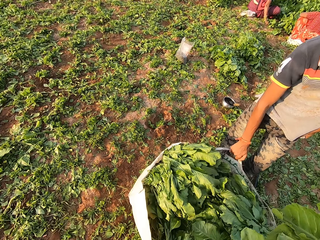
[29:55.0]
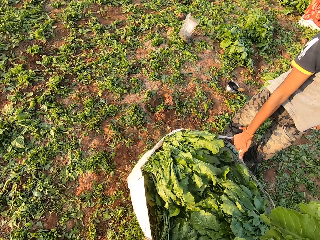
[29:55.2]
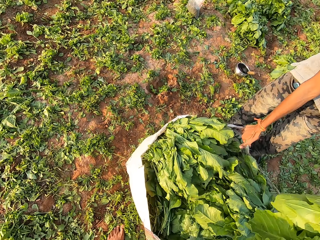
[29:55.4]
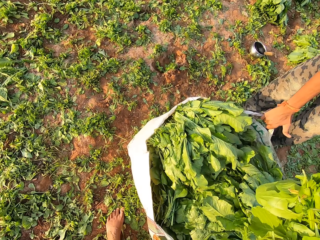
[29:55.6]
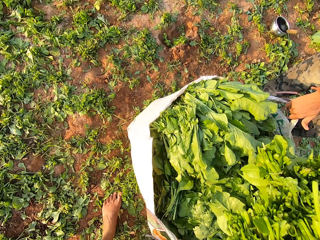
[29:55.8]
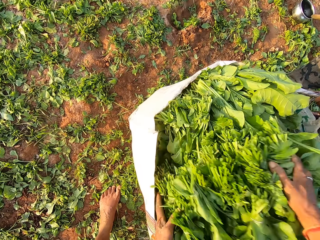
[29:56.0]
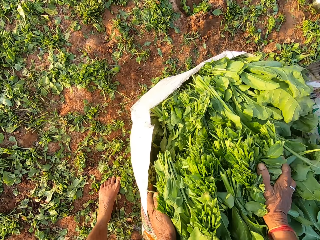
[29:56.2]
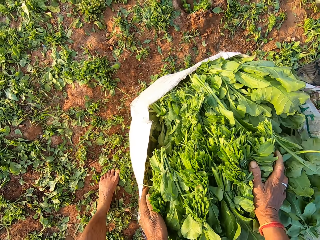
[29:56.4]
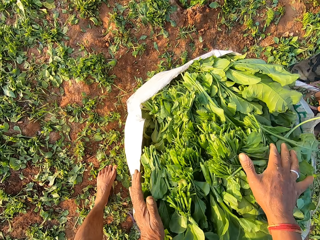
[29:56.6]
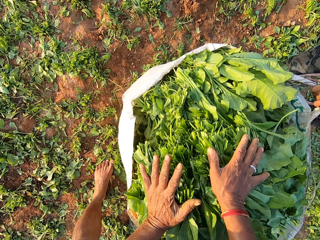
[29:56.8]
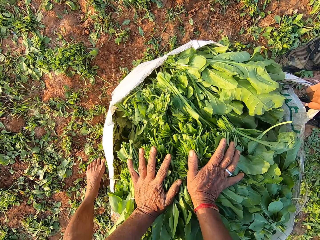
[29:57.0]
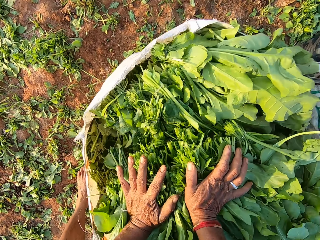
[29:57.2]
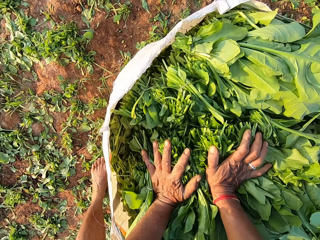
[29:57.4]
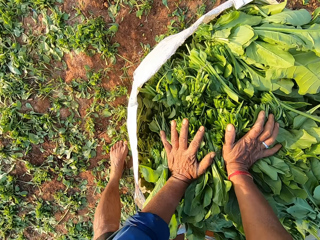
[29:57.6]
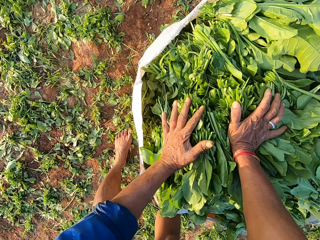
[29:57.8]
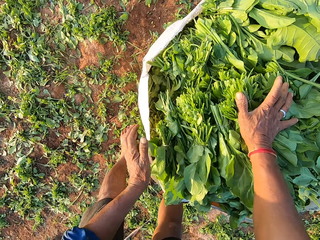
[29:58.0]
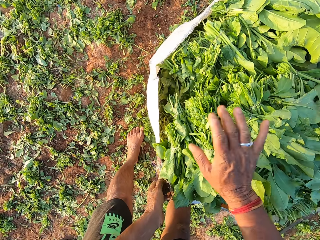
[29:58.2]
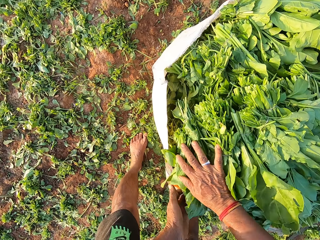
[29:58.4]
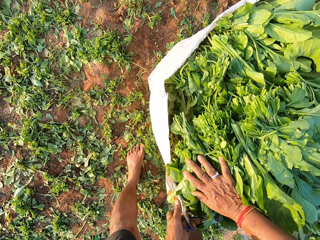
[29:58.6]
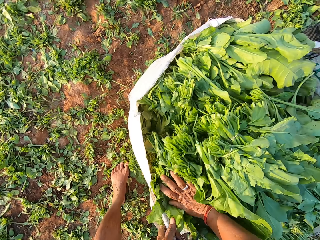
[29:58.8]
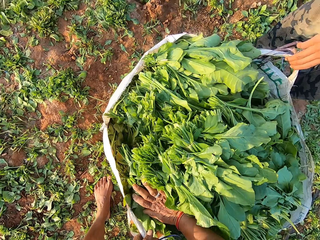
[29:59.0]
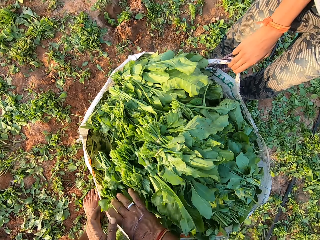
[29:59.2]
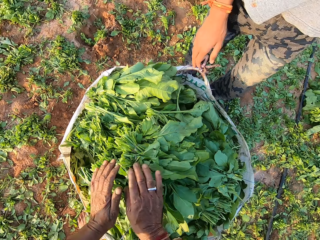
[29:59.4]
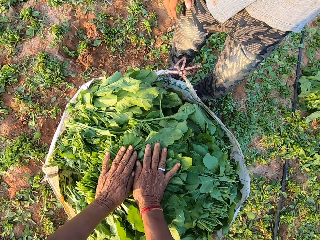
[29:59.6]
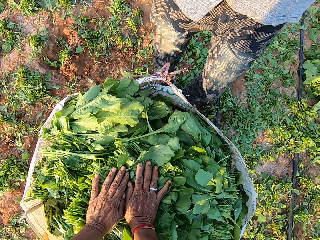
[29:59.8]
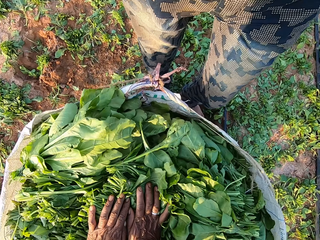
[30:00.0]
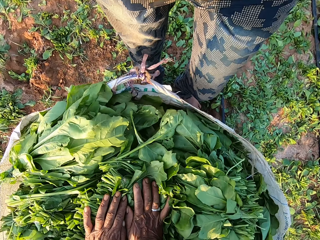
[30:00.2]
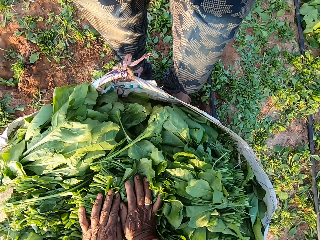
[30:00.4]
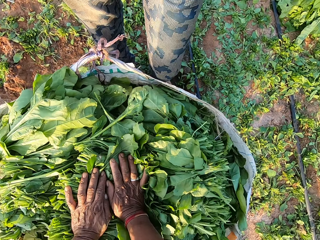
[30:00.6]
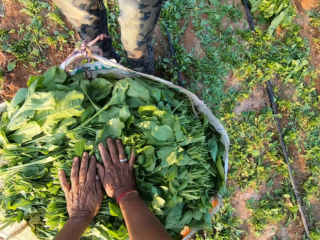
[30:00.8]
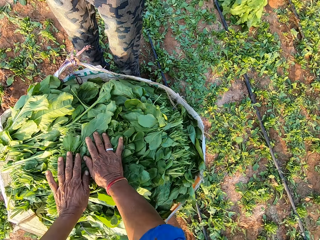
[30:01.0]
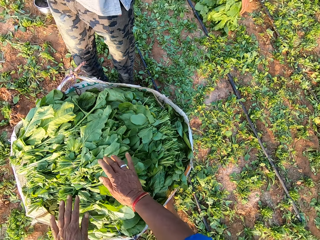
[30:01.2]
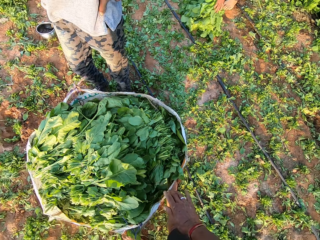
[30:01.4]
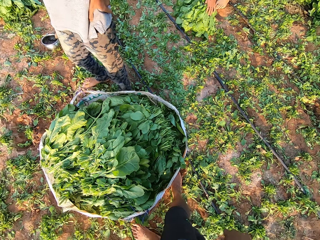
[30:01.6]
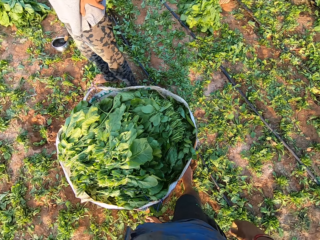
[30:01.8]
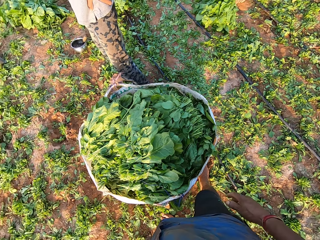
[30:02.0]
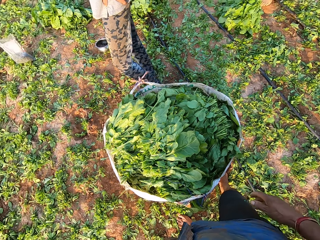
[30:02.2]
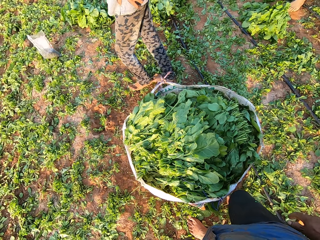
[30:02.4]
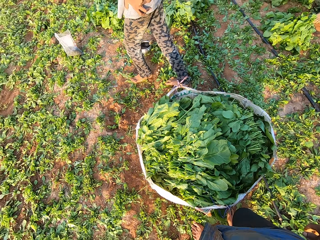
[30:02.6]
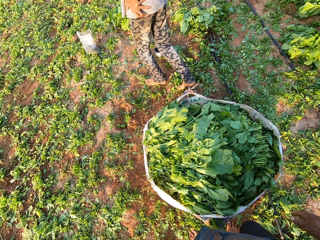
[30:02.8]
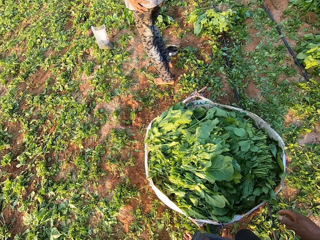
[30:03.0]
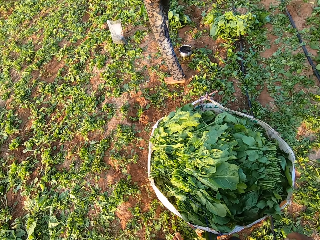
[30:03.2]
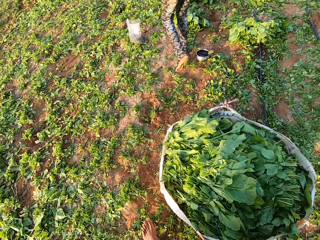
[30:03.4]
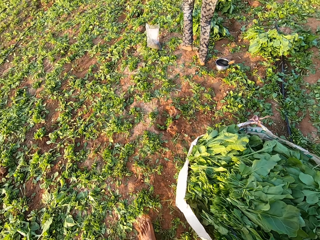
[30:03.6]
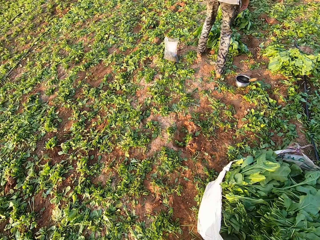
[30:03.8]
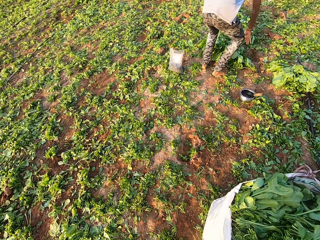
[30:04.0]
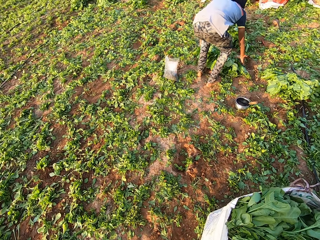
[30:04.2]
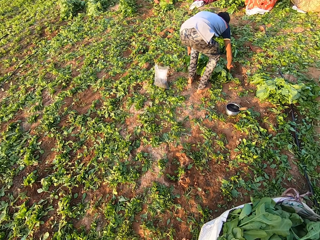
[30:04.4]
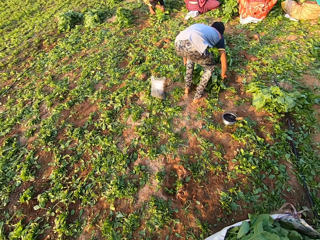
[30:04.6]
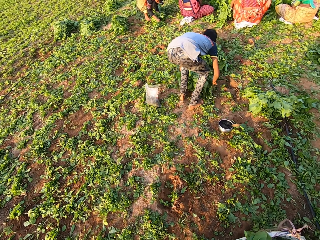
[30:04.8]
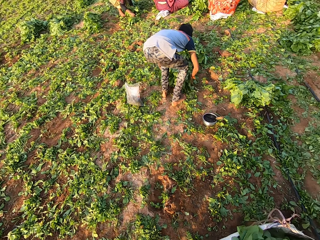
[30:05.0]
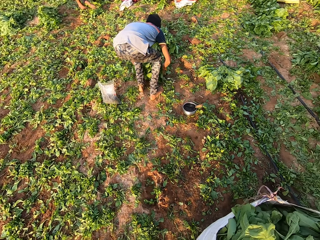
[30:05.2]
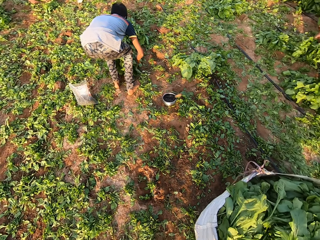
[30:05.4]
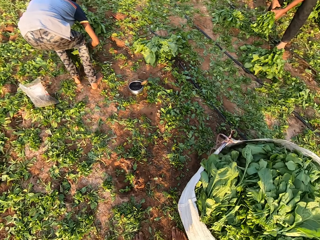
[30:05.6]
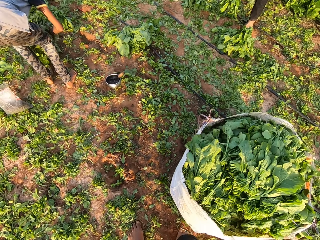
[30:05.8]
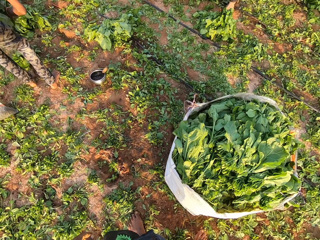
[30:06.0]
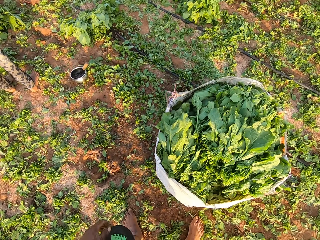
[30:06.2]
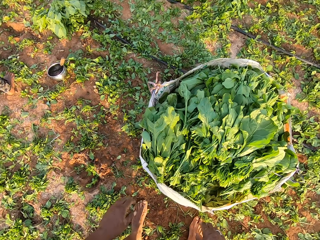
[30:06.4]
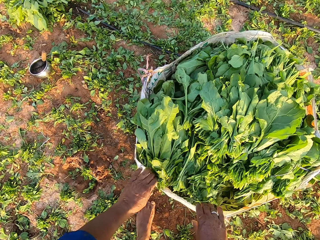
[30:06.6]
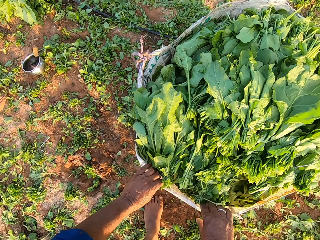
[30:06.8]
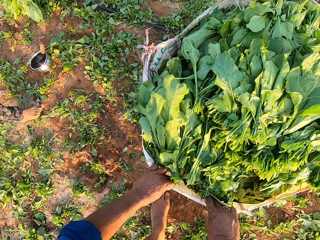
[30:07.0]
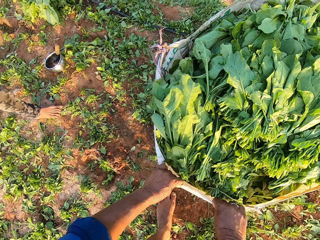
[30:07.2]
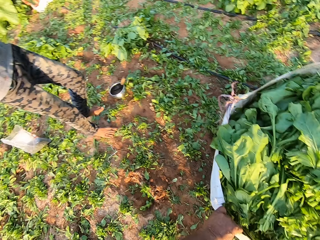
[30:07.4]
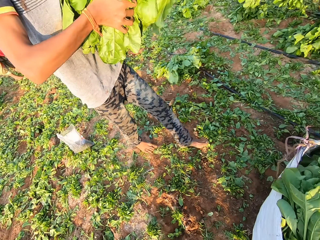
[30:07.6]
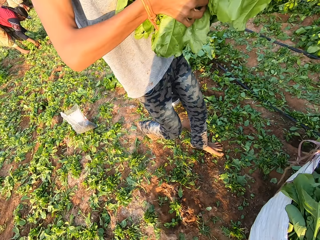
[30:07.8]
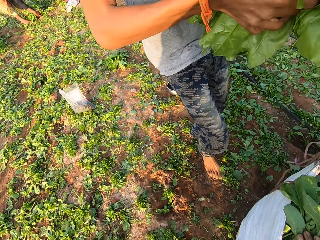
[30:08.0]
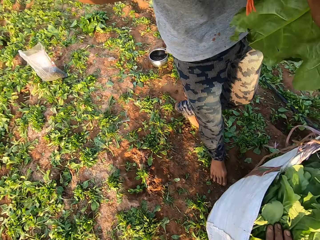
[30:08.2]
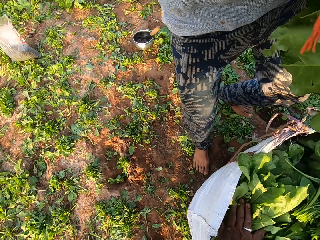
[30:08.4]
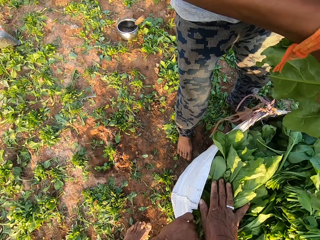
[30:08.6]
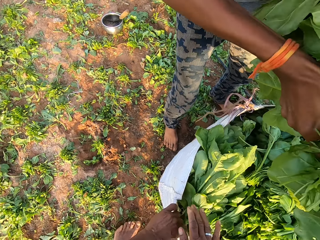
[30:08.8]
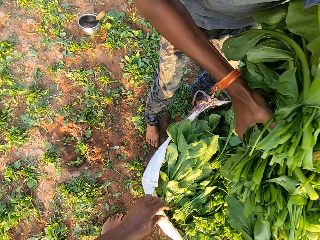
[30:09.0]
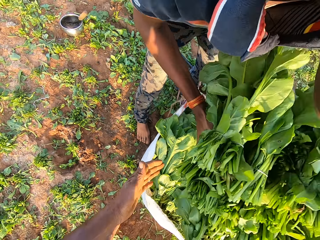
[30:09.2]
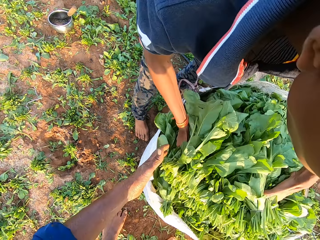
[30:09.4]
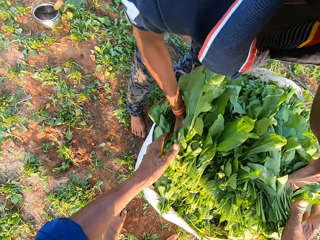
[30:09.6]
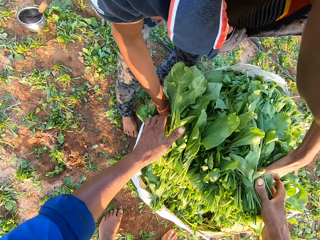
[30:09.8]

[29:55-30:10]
The camera wearer puts the leaves in the sack with both hands. The man picks some leaves from the ground with both hands. The camera wearer looks around the farm. They open the sack with both hands. They hold the sack. Another man puts the leaves in the sack with both hands.

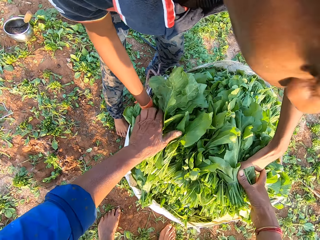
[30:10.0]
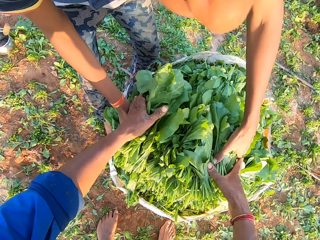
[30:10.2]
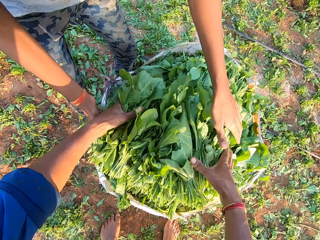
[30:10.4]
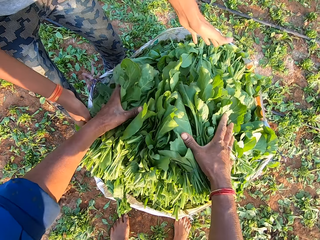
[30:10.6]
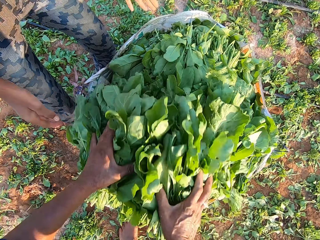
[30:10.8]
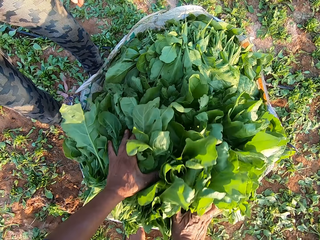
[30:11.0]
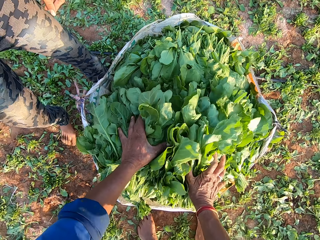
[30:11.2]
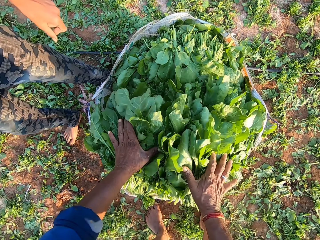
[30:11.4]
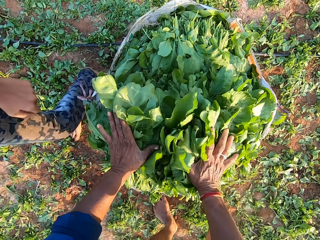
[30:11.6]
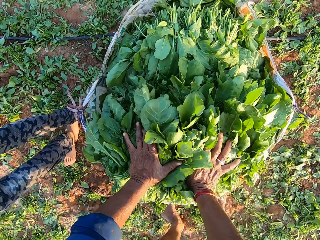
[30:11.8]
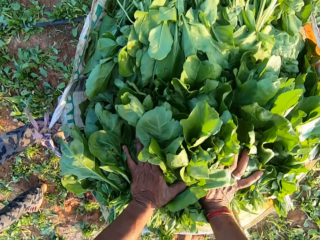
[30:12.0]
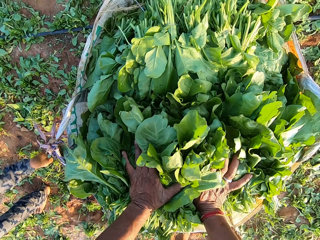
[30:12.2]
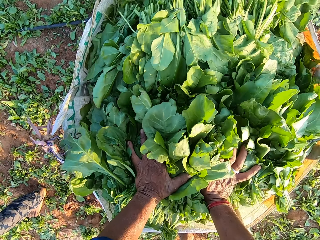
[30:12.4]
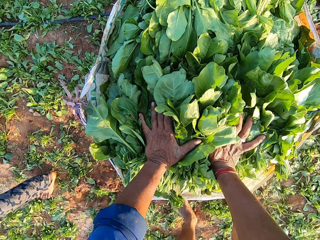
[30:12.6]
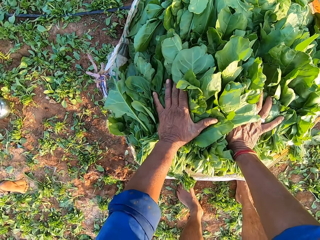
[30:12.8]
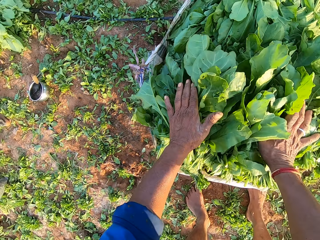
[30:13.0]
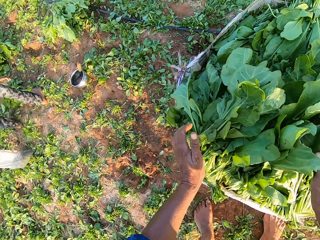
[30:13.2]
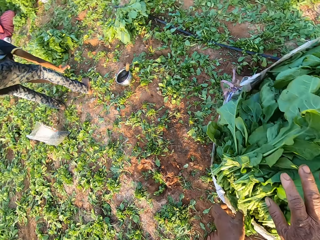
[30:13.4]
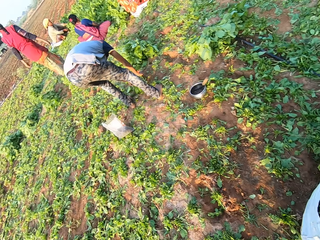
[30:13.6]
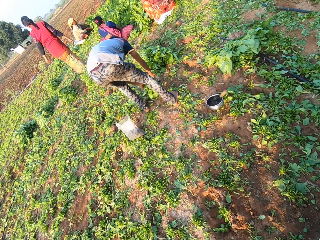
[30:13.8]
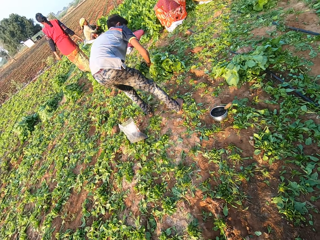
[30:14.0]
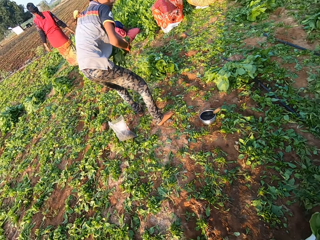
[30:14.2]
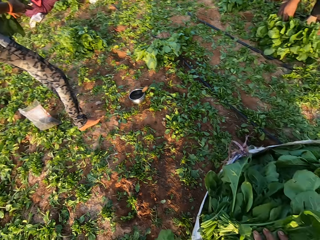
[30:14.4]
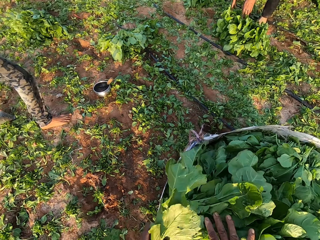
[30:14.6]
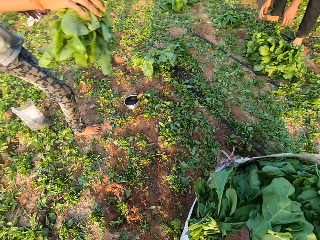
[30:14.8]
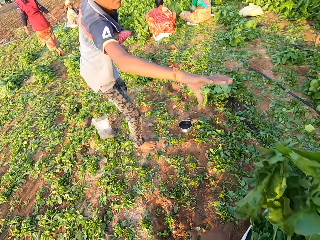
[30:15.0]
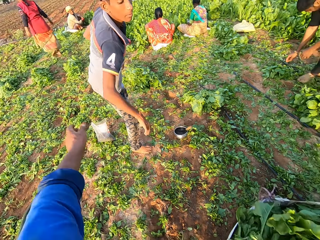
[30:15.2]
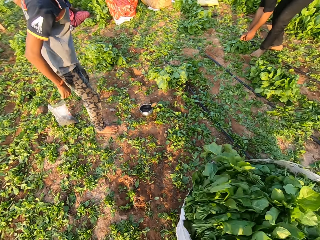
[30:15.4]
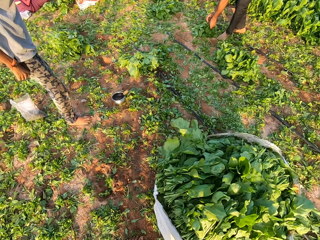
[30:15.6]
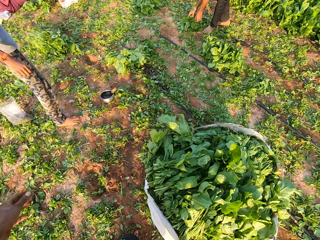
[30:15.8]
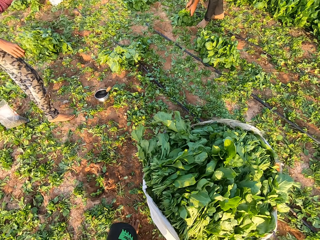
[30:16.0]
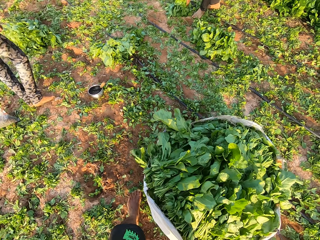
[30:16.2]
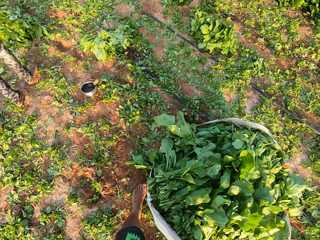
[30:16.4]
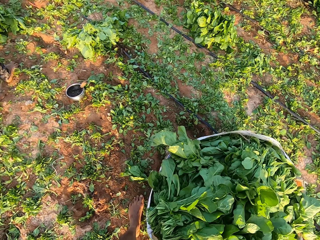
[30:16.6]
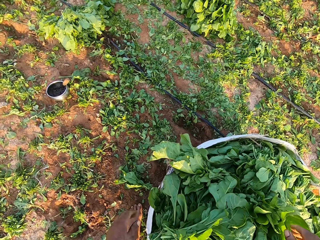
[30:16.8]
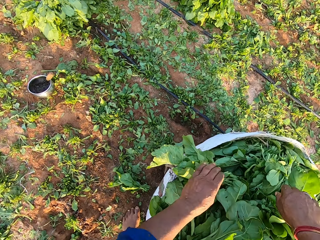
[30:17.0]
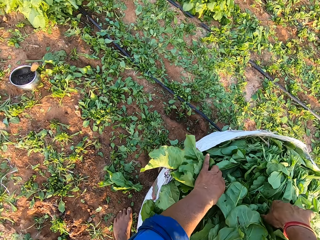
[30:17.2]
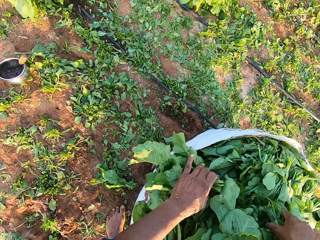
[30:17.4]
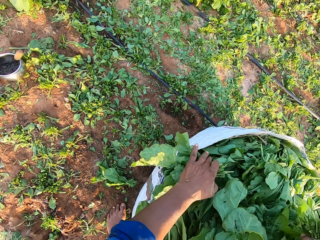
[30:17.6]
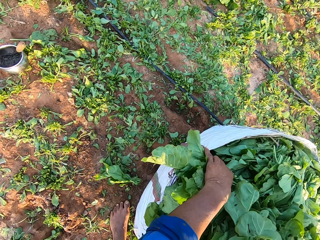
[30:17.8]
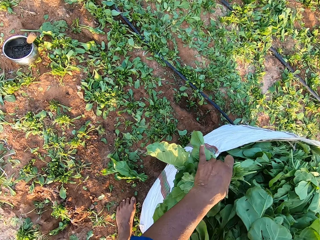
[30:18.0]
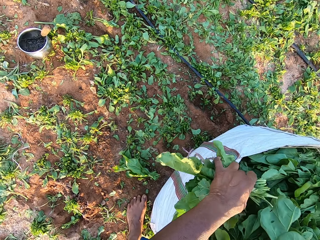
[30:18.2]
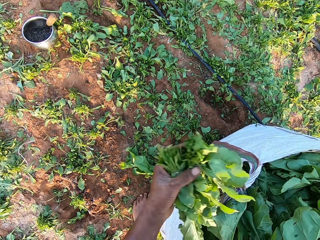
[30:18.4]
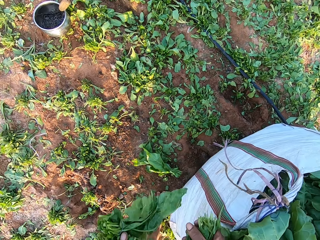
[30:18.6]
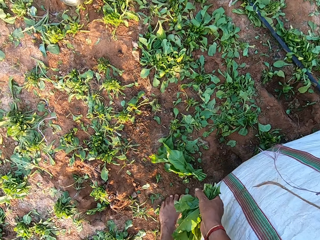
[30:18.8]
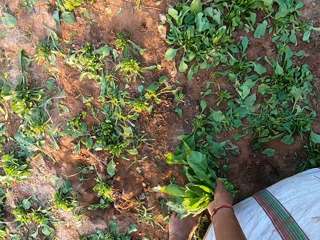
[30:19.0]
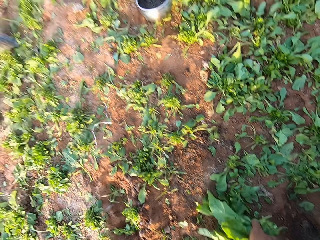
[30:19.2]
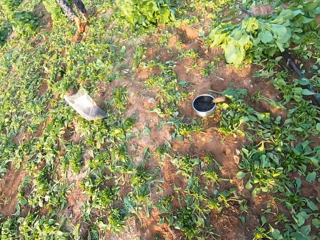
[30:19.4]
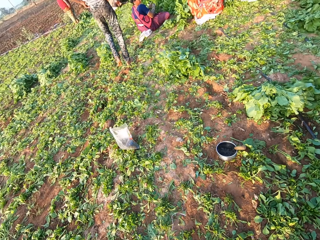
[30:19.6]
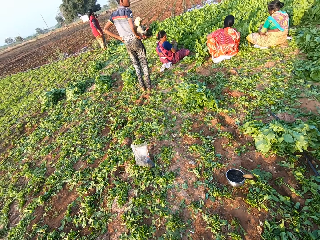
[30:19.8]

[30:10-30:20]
The camera wearer pushes the leaves into the sack with both hands. The man picks some leaves from the ground with both hands. The camera wearer interacts with the man. The man throws the leaves in the sack with his right hand. The camera wearer picks the leaves from the sack with both hands. They look around the farm.
